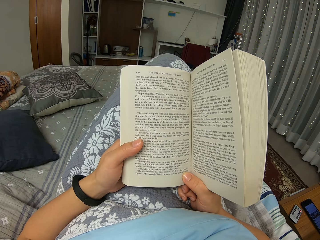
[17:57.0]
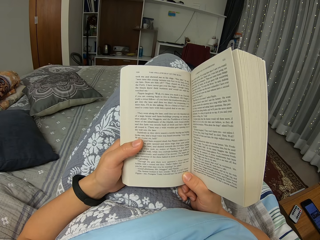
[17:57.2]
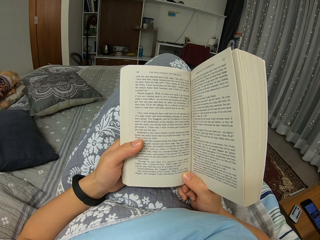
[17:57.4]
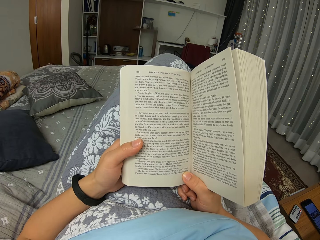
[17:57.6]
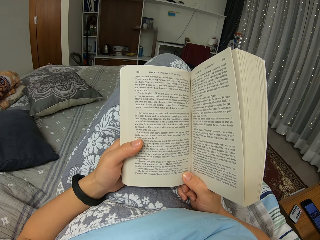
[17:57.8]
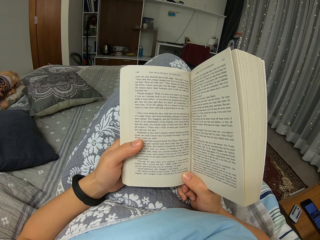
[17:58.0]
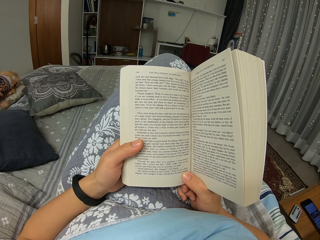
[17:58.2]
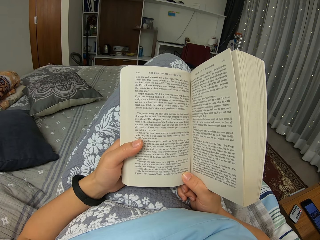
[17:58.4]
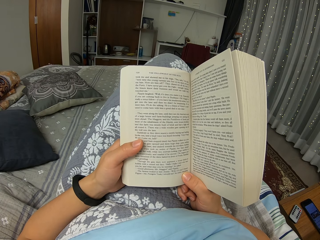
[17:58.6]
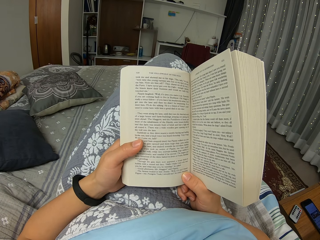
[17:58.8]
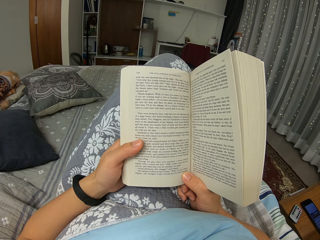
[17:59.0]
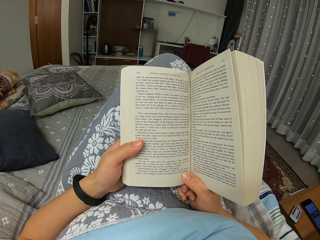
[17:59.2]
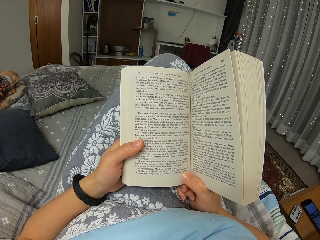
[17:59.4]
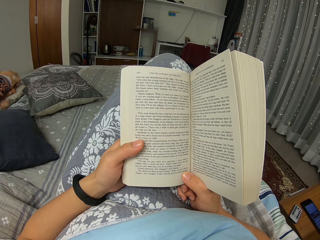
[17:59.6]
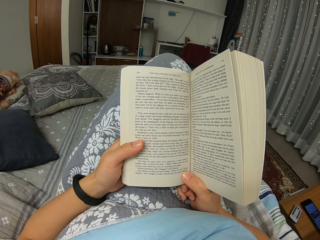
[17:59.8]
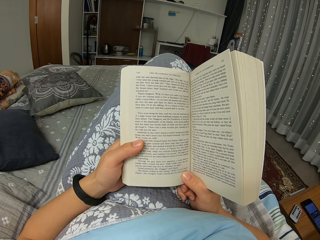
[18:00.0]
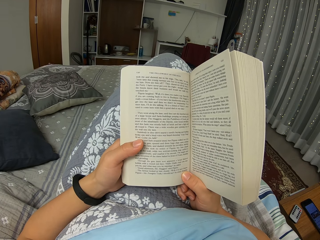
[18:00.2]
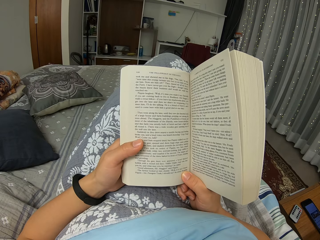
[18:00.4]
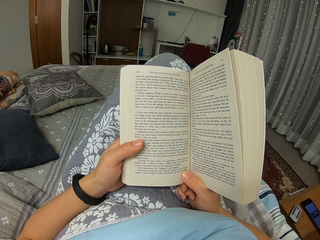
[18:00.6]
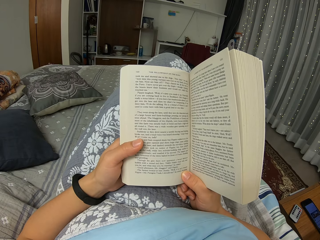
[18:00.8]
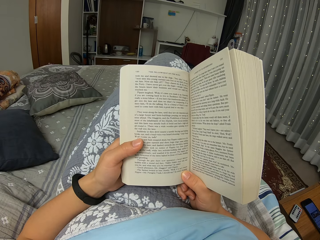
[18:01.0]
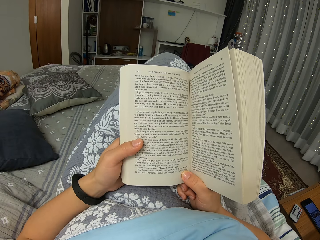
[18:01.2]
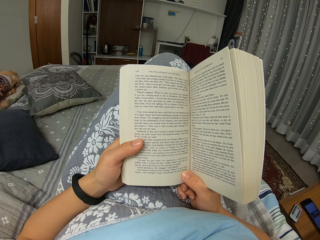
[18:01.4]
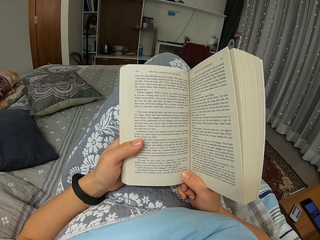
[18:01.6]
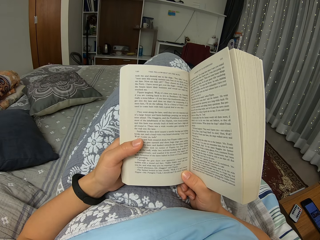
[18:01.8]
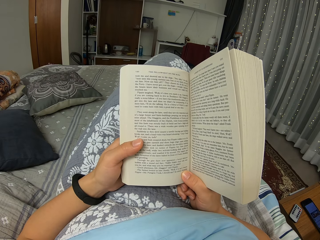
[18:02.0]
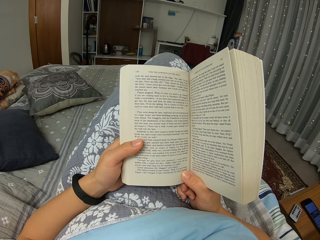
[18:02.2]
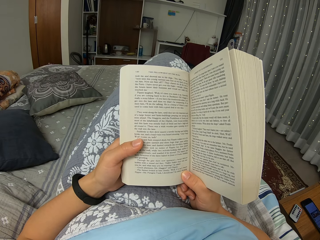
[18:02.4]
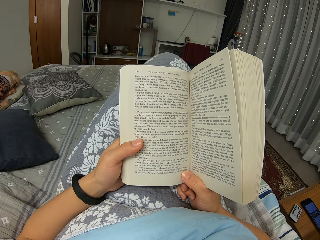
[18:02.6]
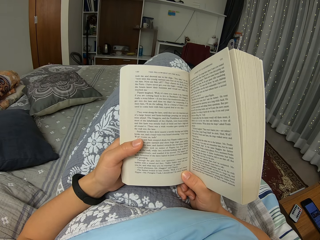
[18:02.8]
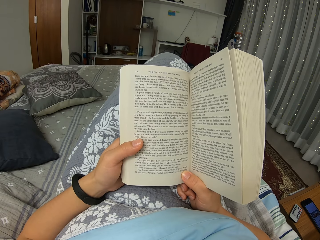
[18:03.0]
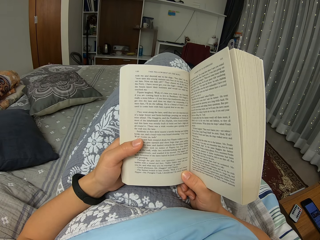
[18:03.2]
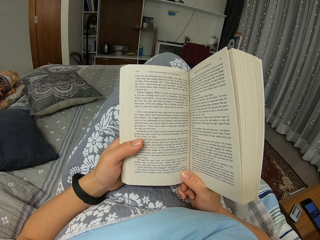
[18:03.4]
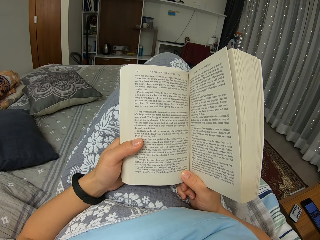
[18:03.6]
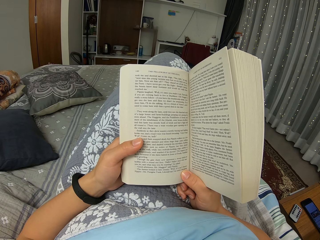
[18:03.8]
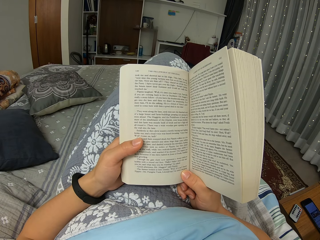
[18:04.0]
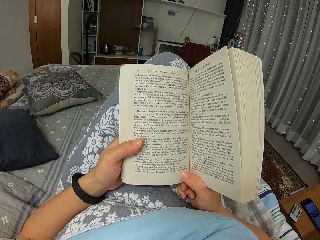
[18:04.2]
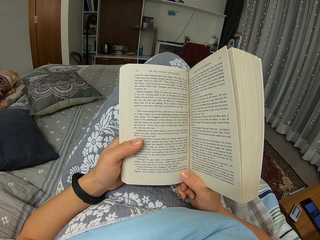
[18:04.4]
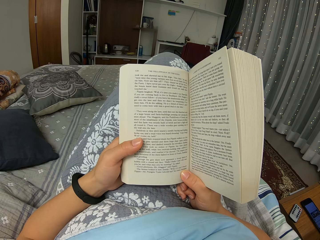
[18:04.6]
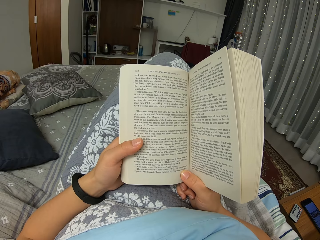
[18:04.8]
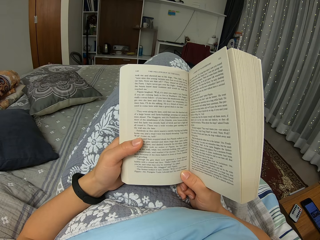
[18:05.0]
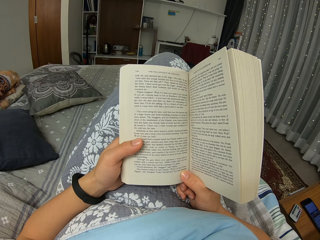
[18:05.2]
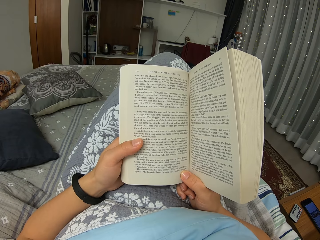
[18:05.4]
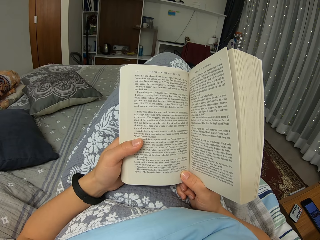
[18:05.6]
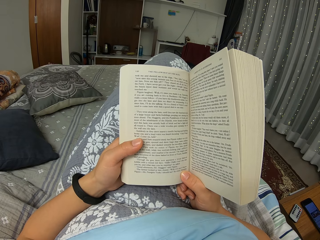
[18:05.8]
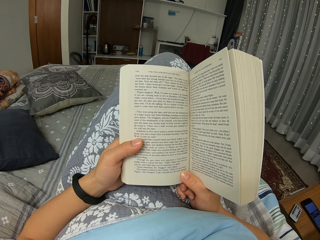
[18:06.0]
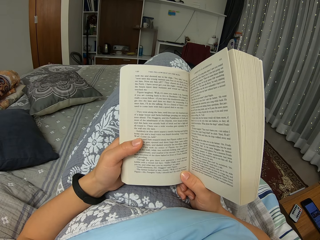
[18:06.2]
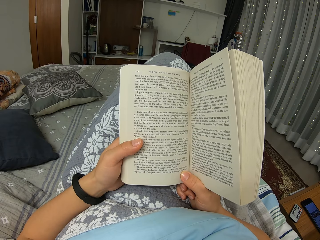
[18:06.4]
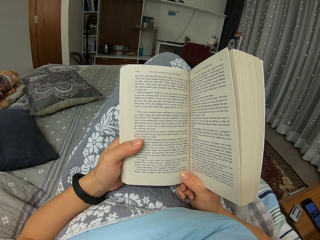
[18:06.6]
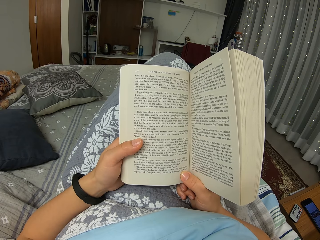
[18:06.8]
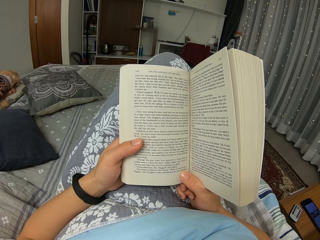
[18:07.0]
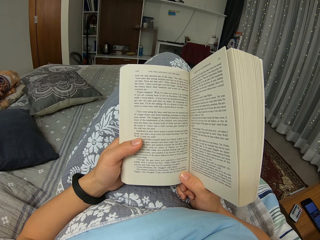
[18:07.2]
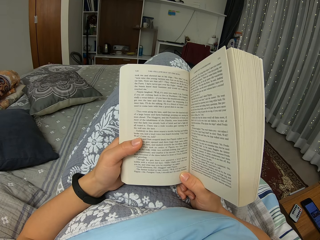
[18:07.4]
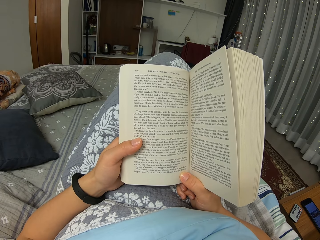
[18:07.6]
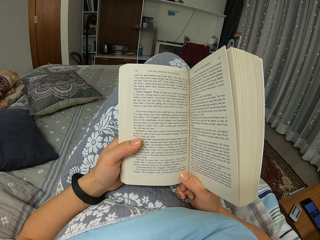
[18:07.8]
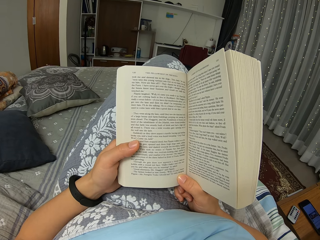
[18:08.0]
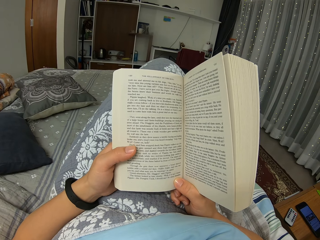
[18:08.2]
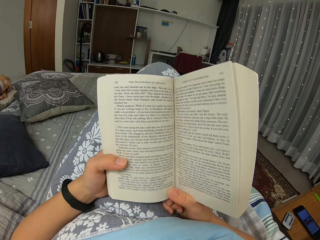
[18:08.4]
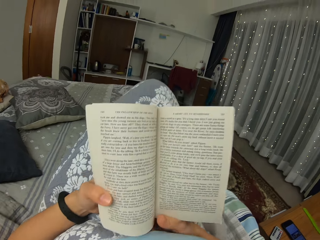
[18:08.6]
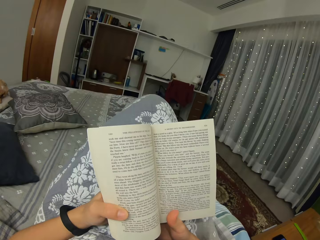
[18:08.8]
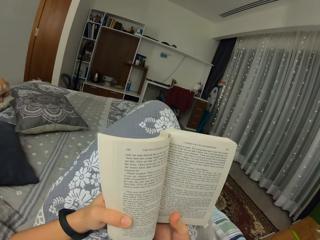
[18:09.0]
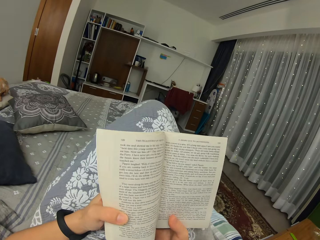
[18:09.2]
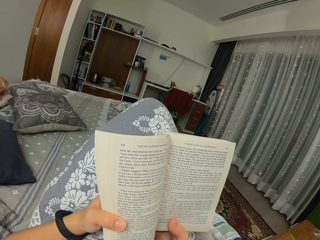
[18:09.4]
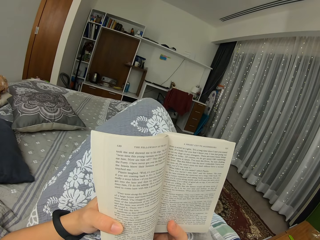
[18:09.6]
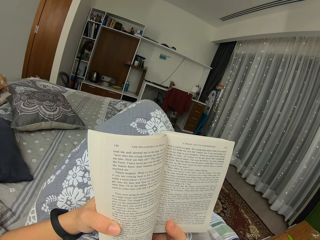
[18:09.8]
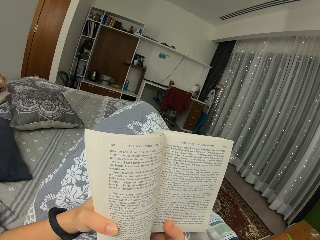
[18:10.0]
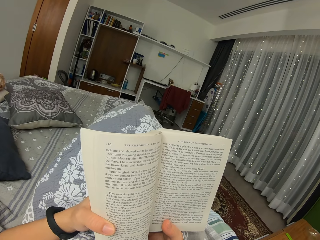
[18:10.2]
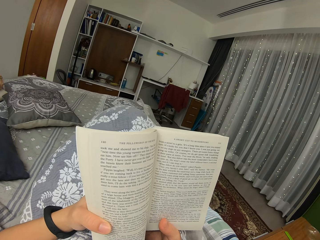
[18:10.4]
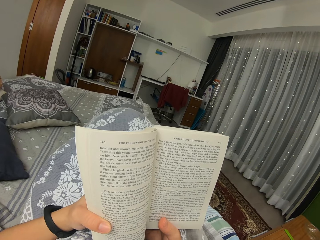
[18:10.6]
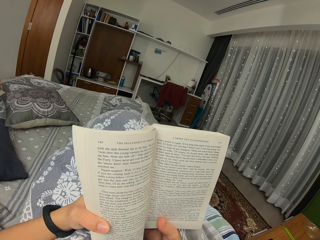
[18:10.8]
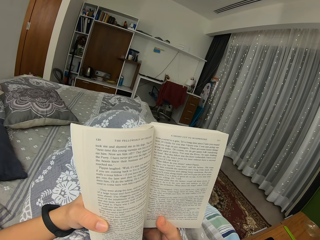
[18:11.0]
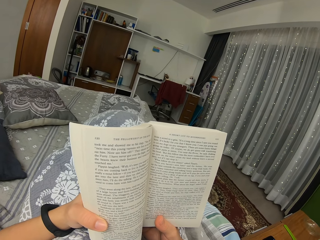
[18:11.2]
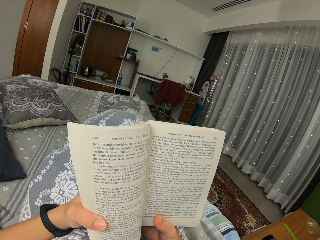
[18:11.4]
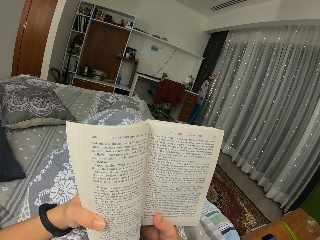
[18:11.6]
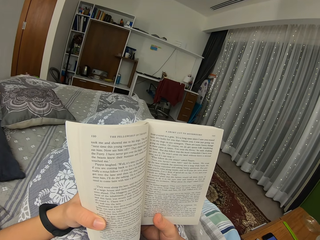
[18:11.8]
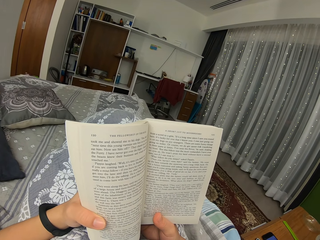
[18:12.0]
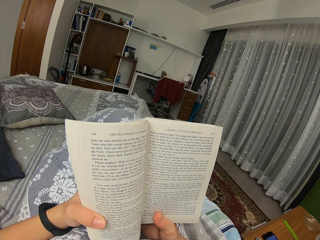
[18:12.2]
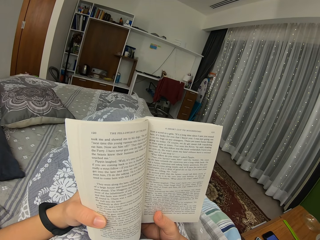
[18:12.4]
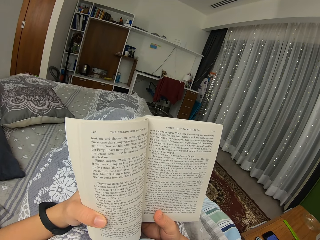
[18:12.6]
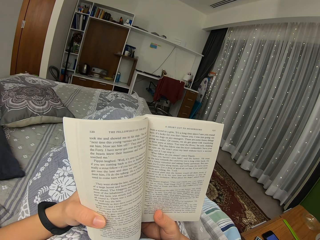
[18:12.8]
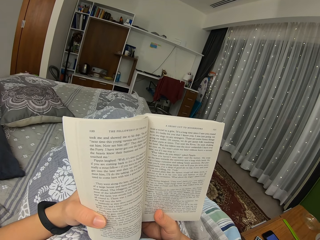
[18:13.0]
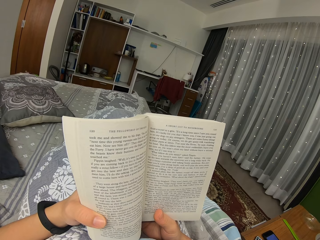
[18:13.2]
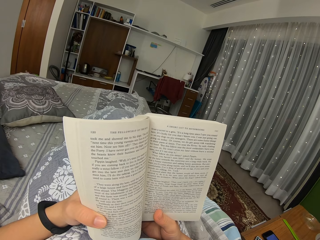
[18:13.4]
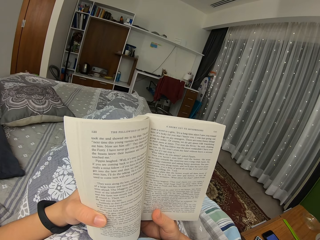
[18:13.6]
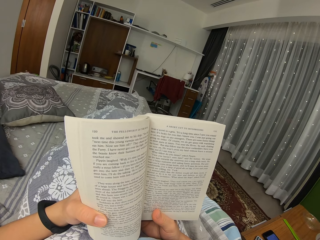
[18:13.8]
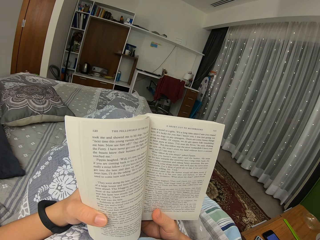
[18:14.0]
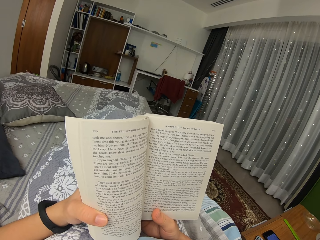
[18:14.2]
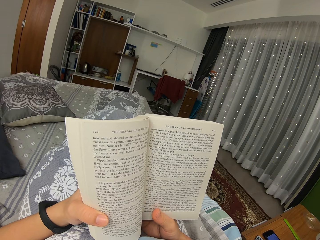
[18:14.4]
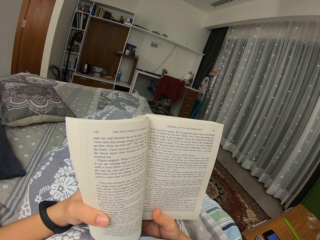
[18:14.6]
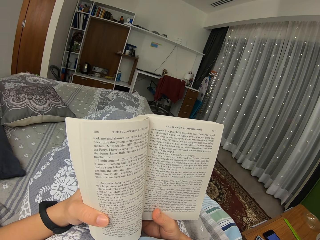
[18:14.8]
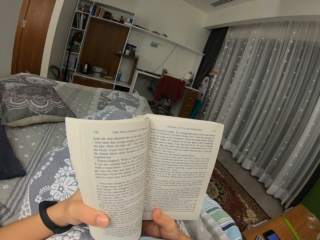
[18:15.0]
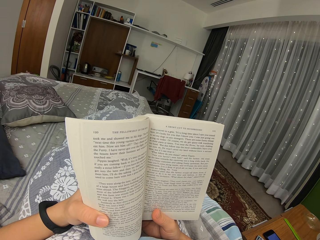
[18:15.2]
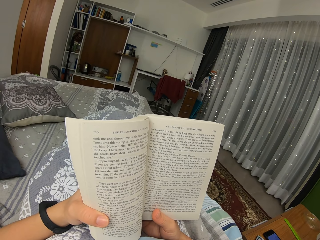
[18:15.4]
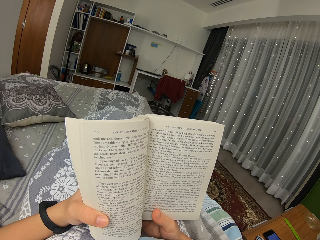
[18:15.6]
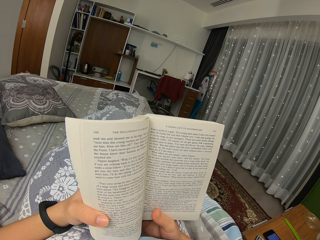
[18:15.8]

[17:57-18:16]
The camera wearer slightly moves the book. They read the book. They lower the leg. They move the foot. They read the book.

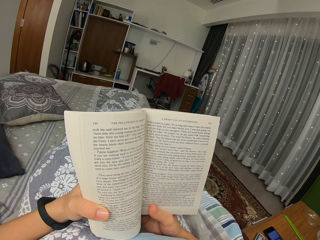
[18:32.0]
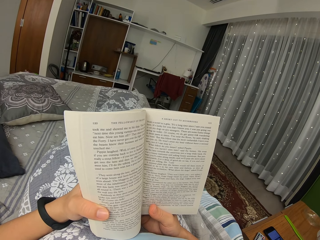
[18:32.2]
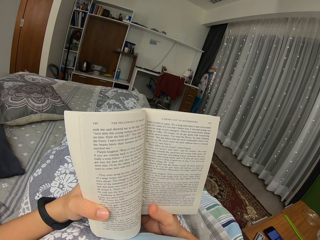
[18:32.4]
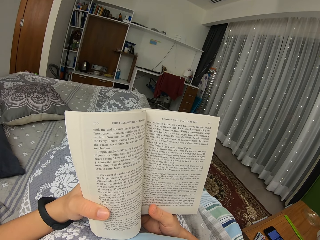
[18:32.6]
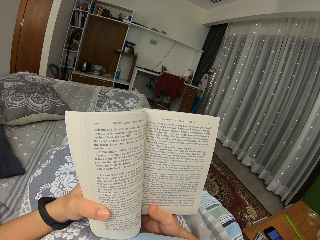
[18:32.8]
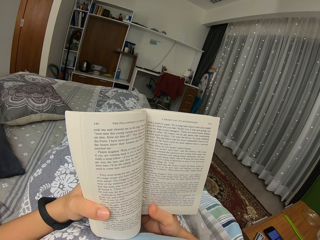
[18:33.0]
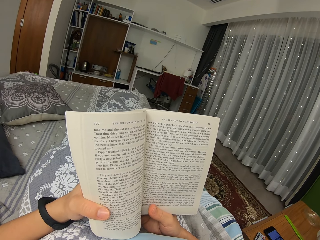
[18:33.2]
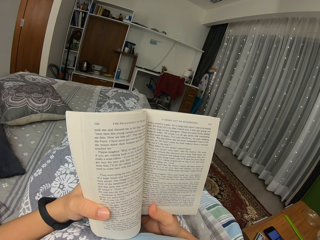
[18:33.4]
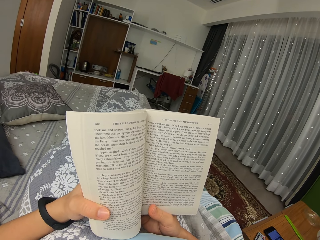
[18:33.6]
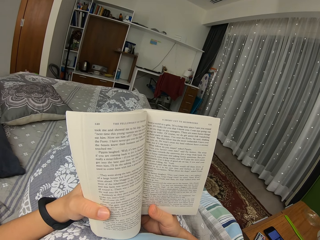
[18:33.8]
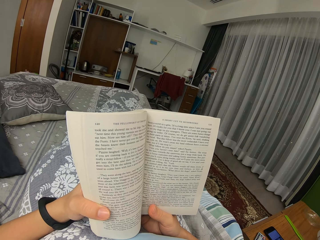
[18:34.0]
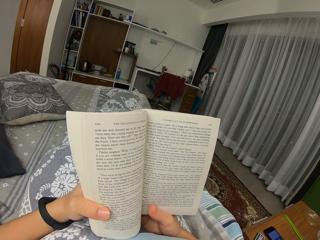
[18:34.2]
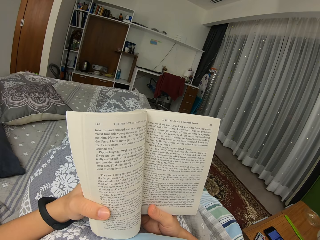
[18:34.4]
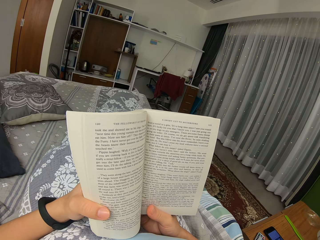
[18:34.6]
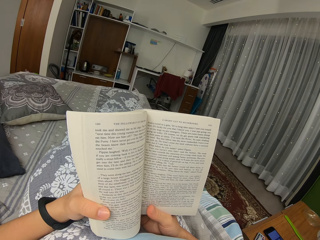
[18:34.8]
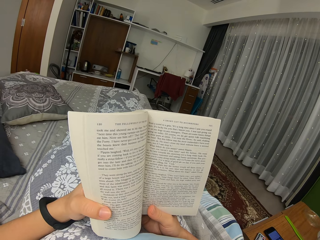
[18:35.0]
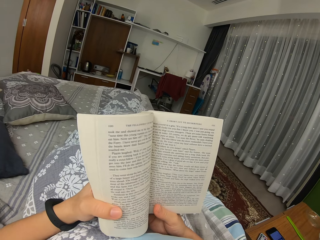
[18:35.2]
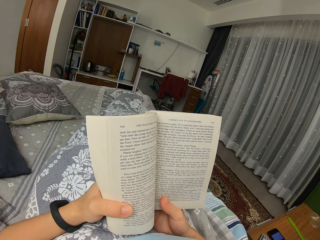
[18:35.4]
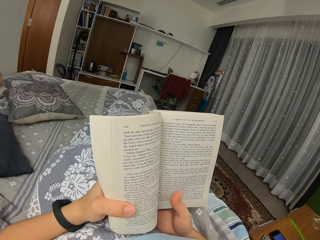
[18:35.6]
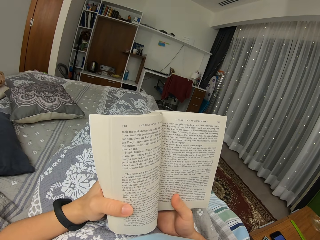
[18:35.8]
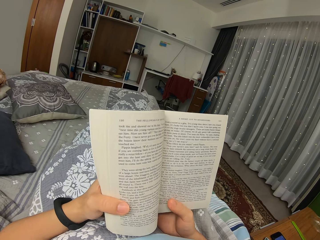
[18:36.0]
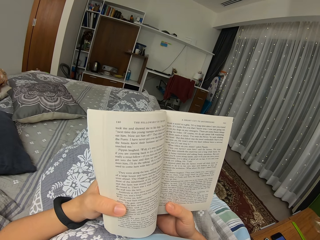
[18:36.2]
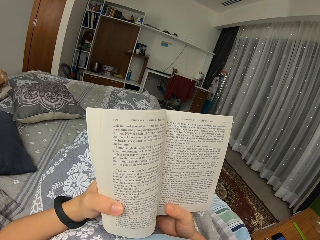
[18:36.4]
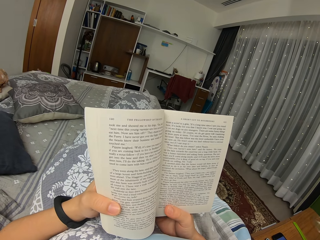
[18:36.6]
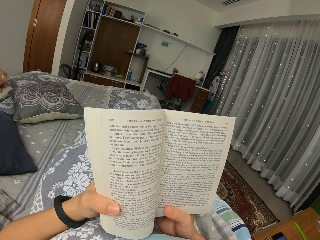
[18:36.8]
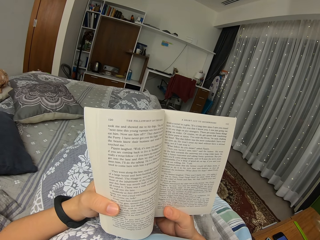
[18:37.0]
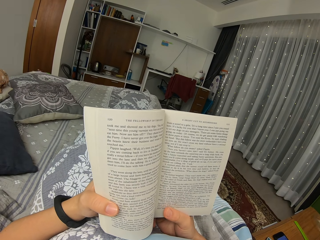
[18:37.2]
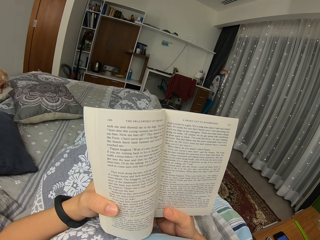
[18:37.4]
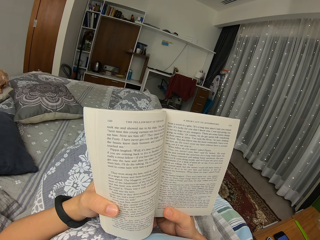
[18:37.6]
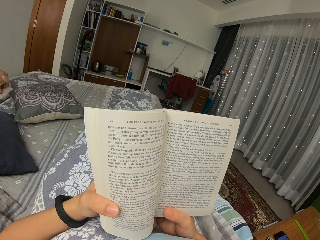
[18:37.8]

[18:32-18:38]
The camera wearer moves the book. They move the thumb.
